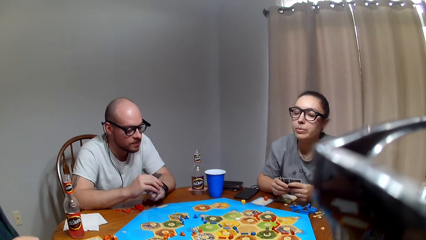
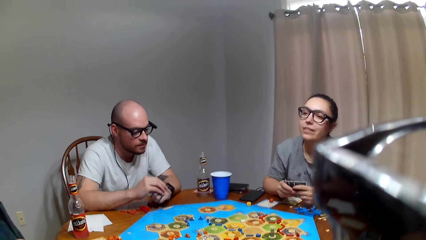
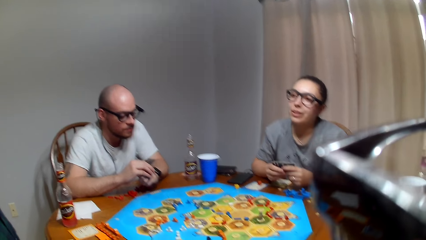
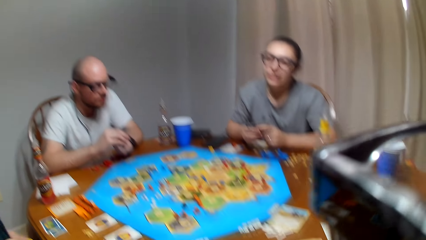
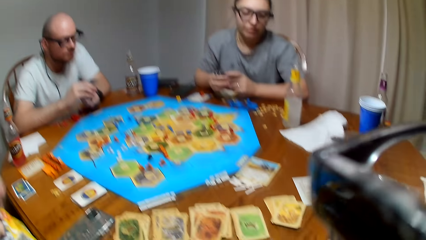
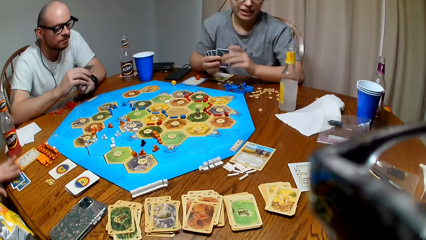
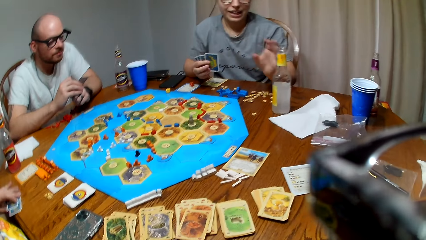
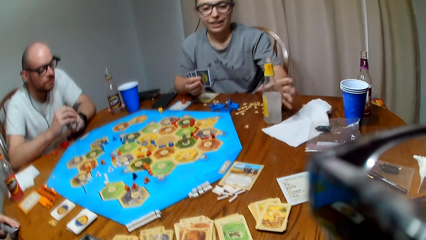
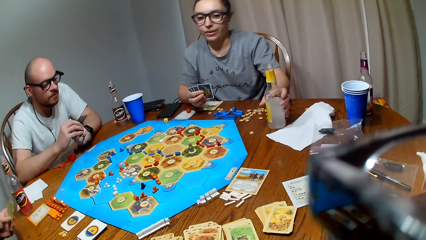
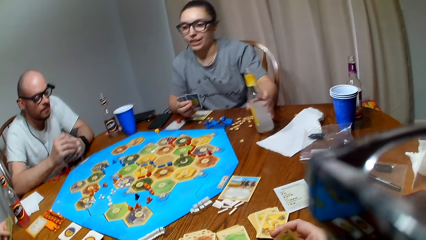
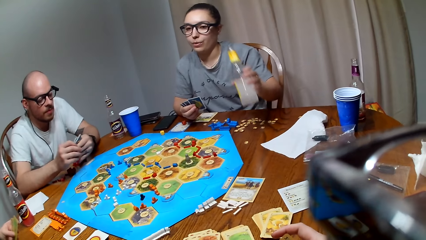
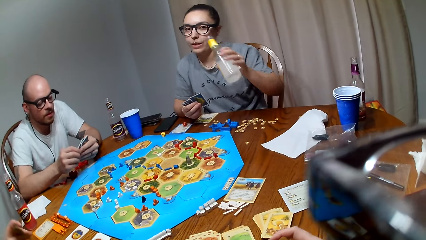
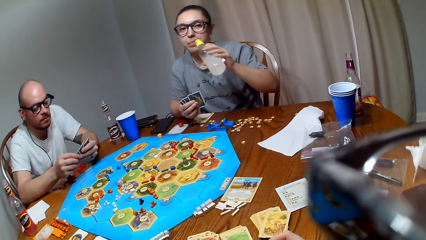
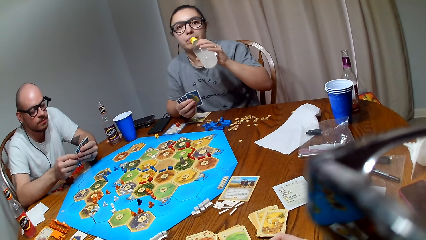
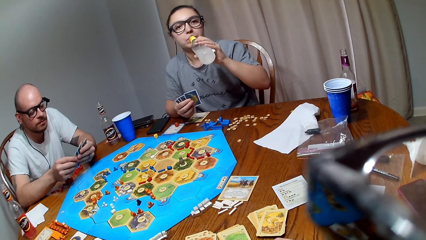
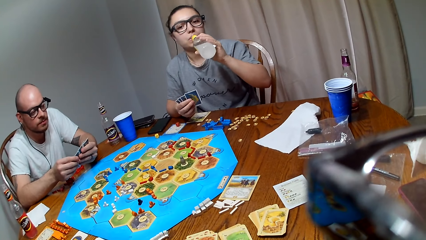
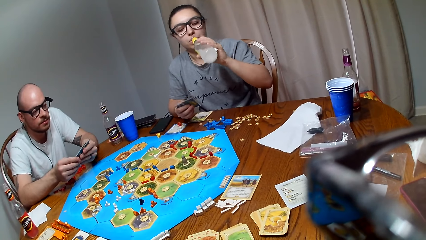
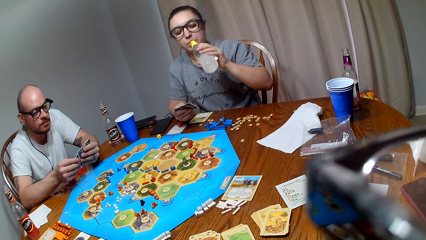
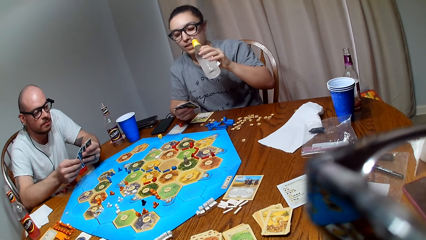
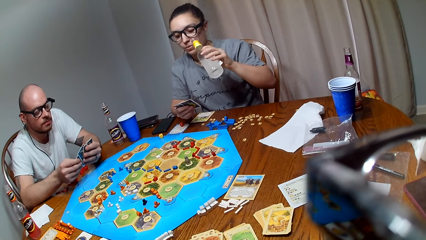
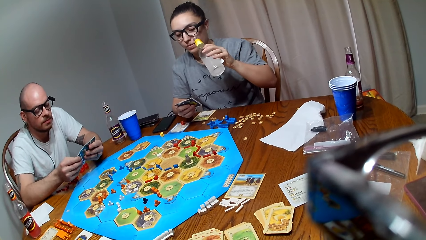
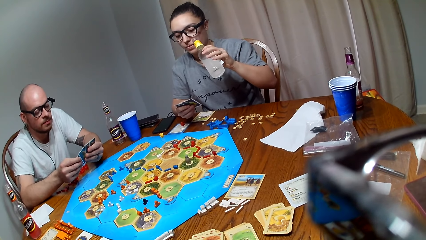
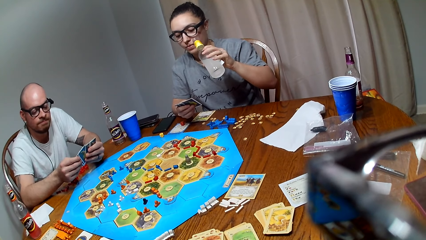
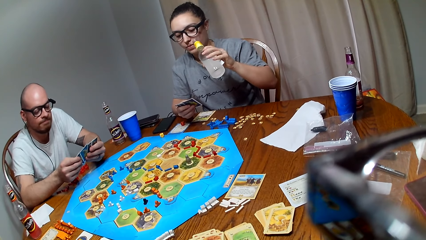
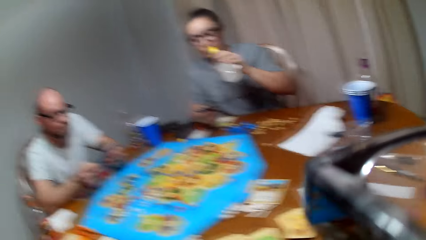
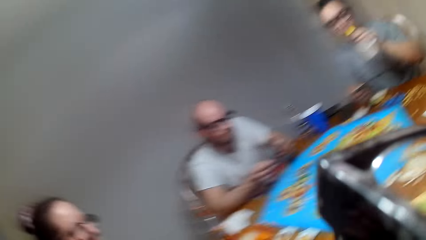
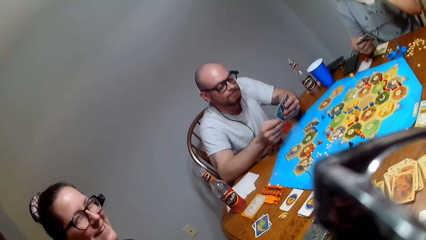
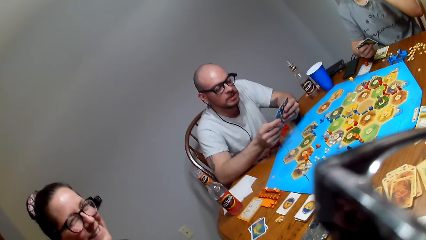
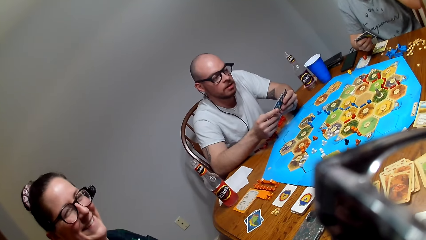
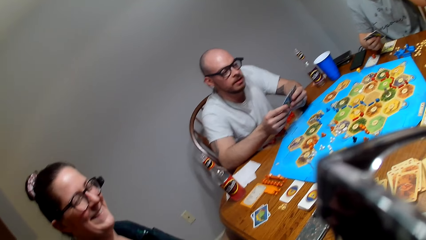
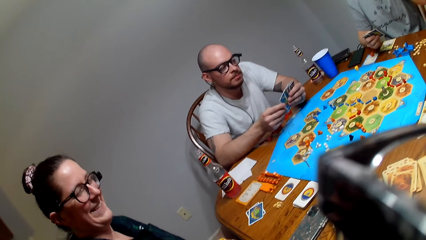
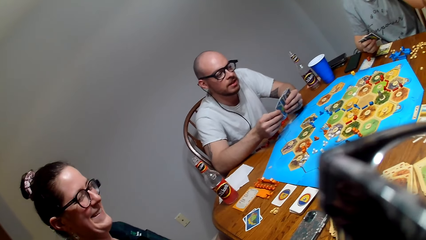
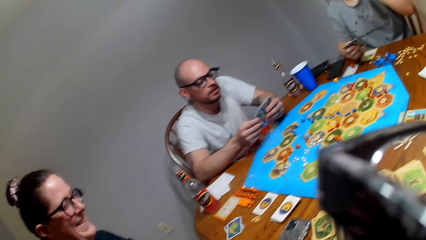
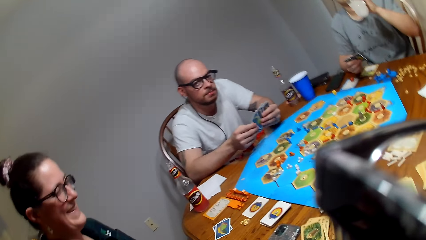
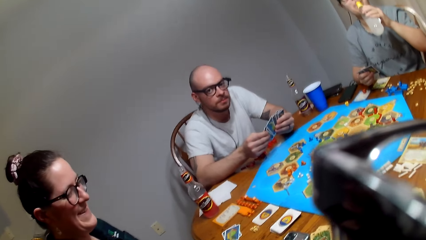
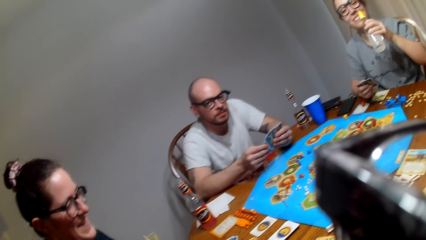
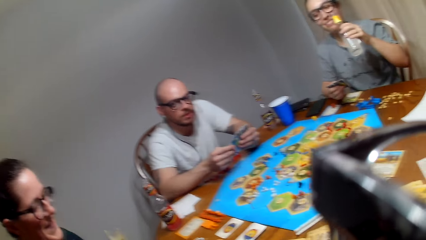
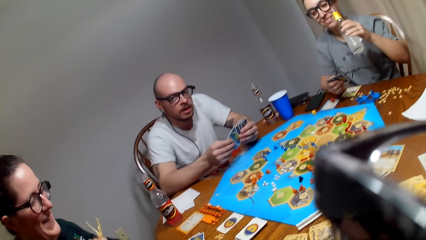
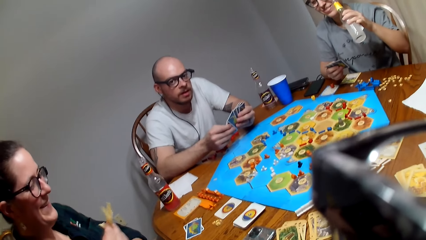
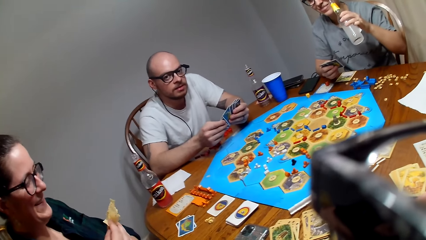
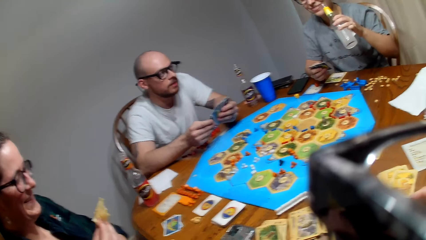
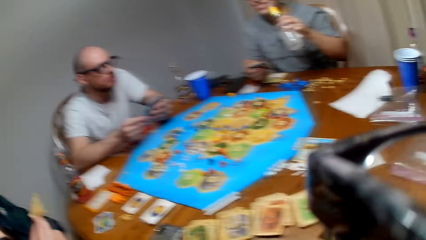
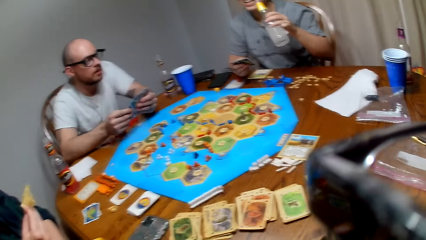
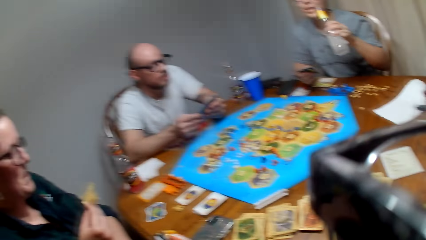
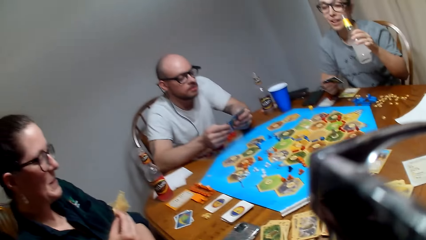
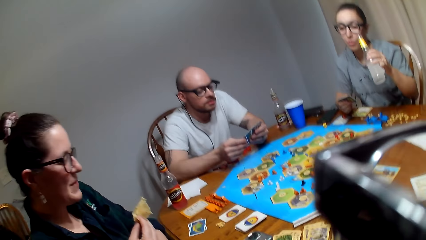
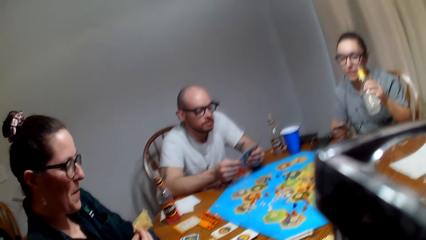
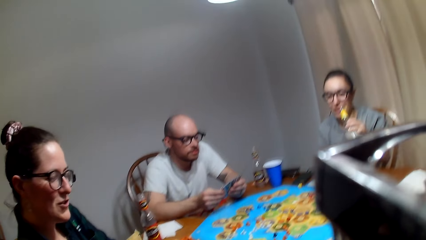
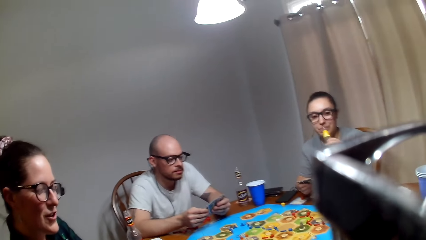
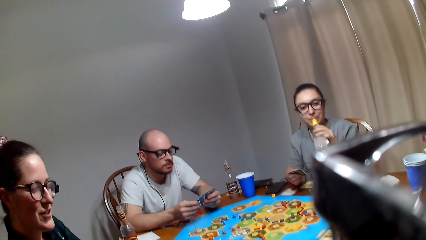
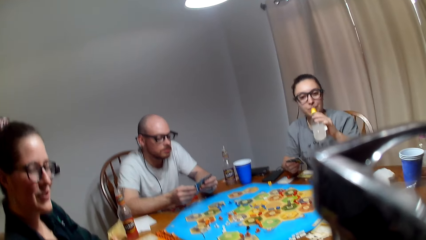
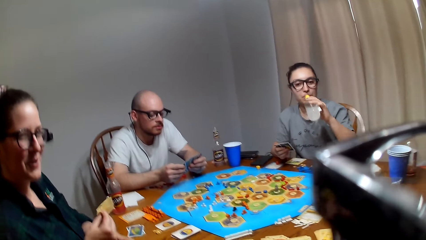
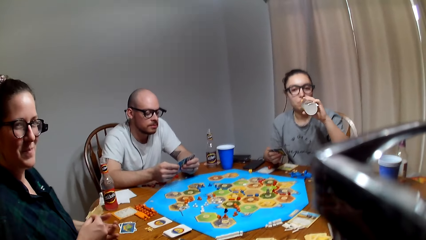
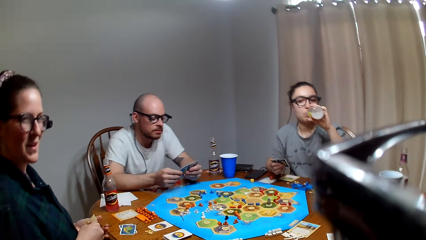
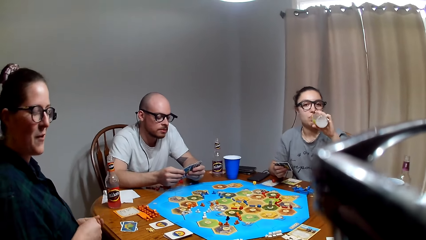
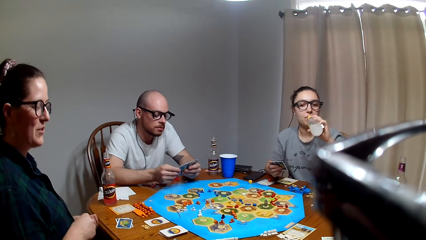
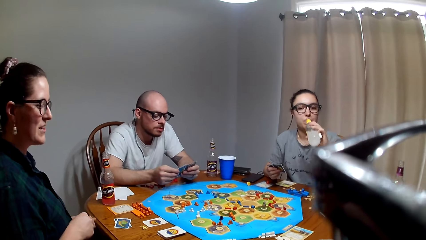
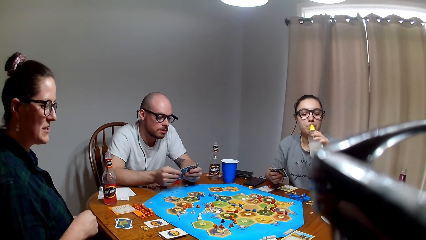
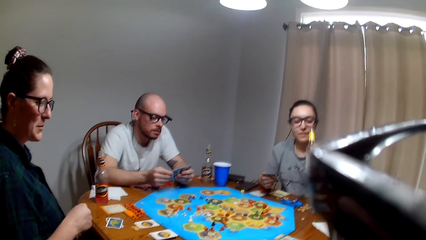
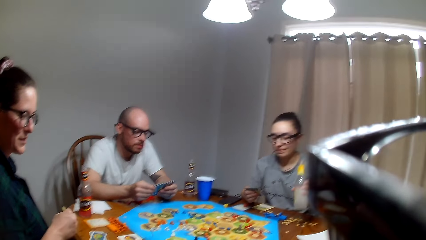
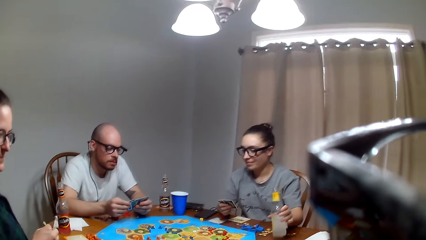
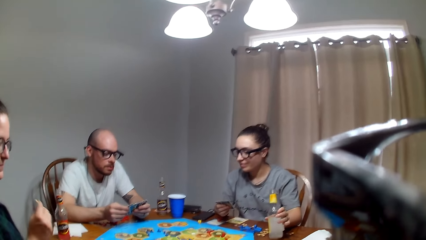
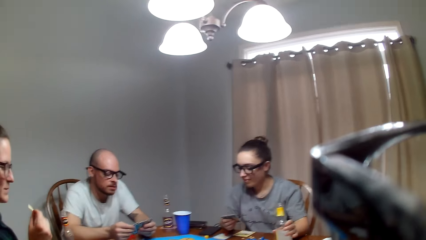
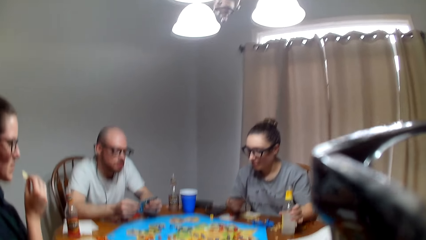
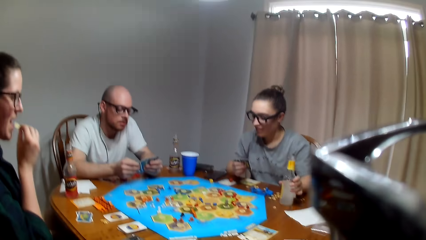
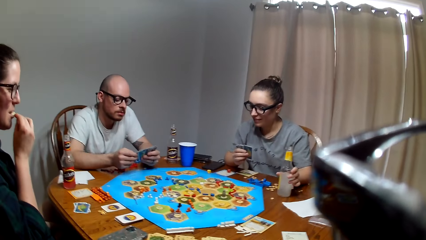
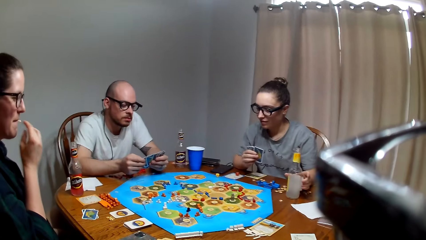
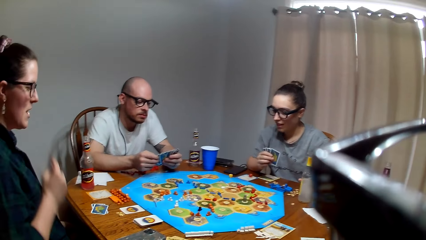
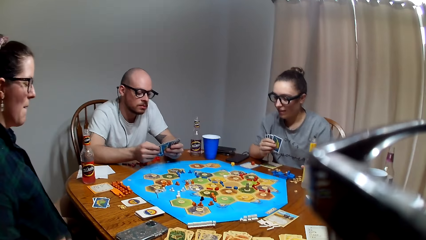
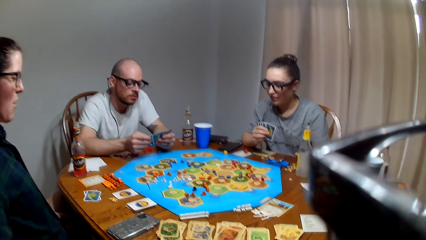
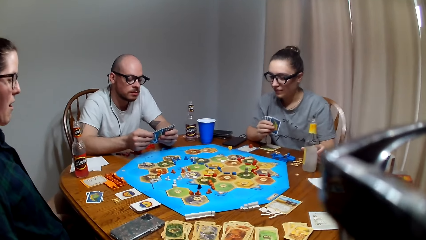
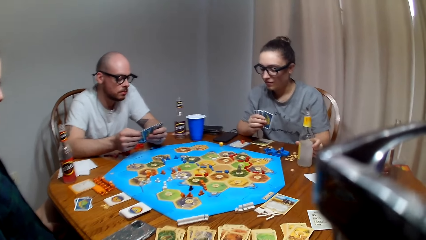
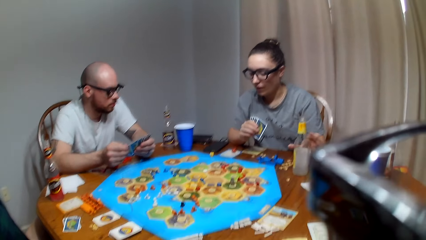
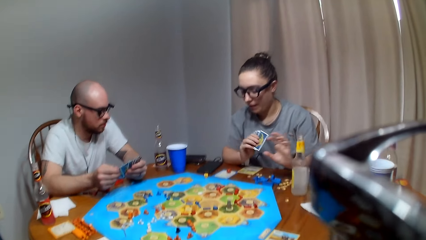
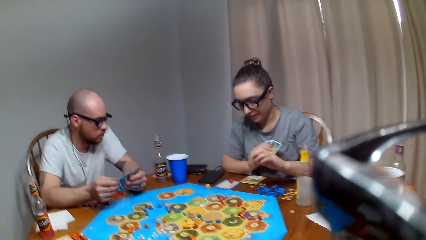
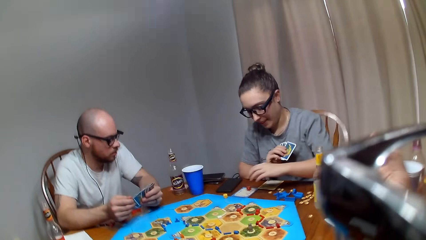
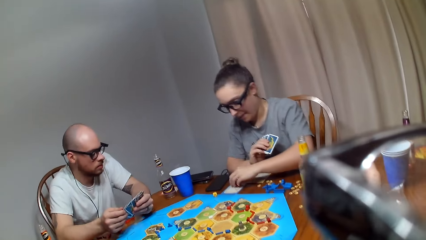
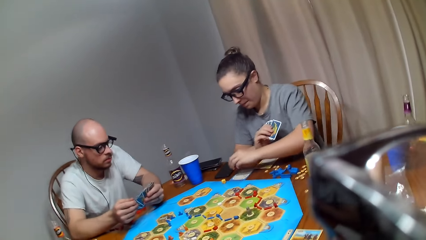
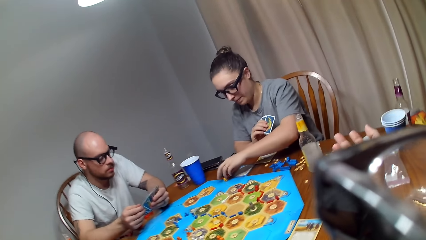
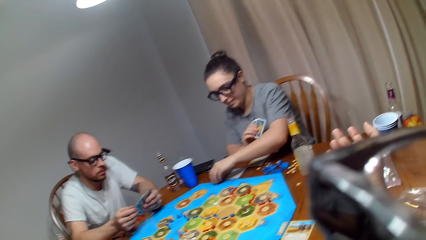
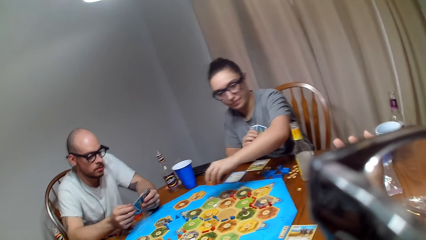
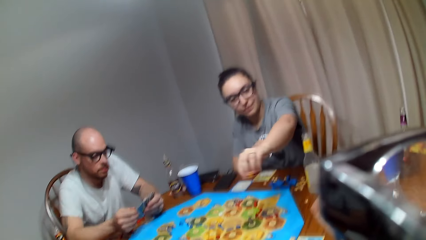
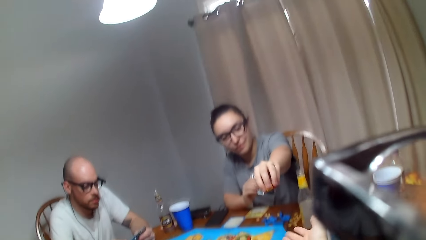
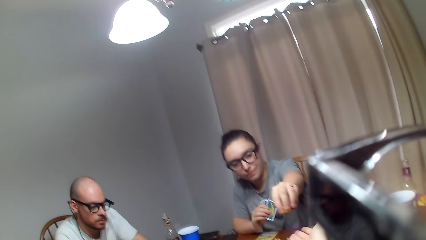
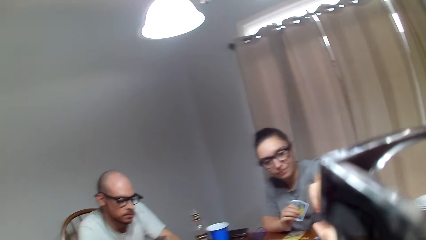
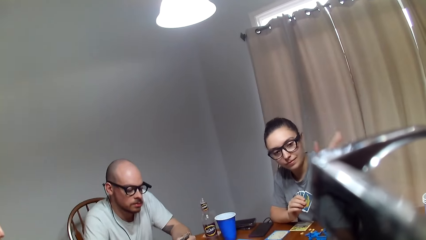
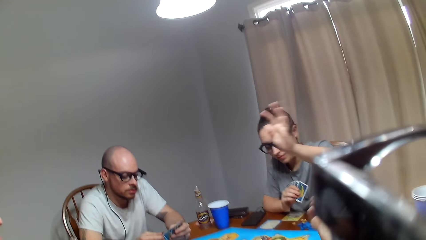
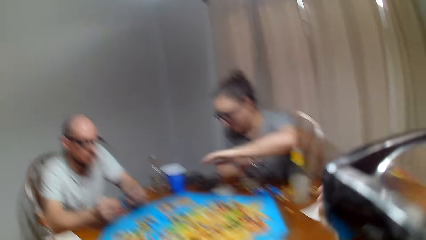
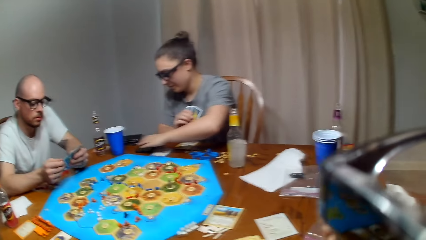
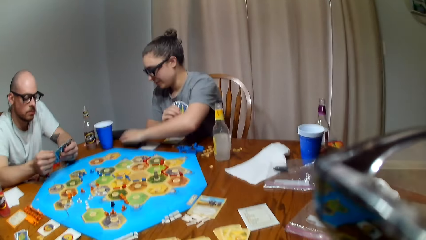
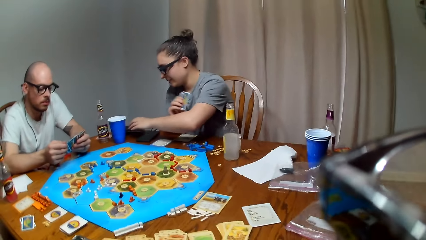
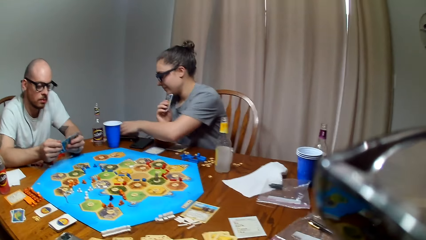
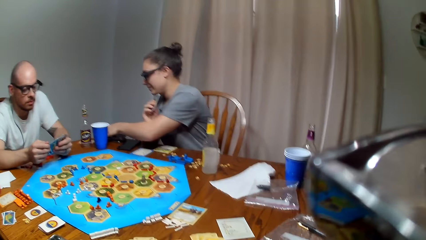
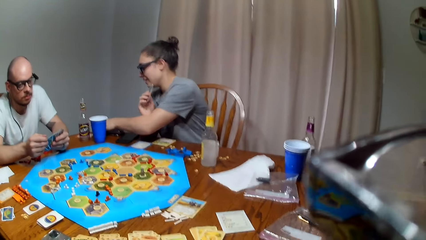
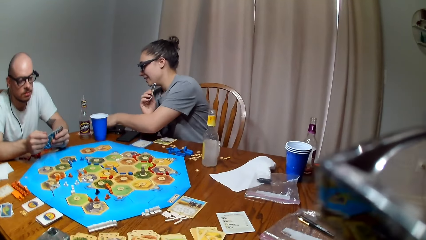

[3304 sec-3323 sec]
A lady talks with another lady. The first lady picks a drink from the table. The other lady picks cards from the table. A man shuffles the cards. The first lady takes the drink. The camera wearer looks at the other lady. The first lady places the drink on the table. The other lady eats a snack. The first lady picks dice from the Catan settler board game. The camera wearer picks the dice from the first lady.
